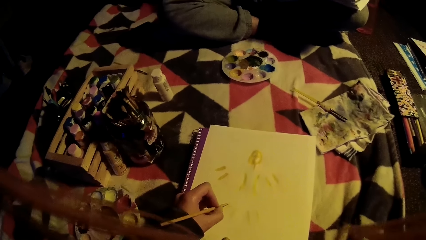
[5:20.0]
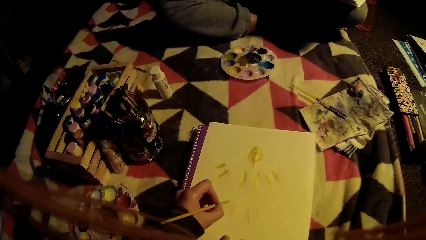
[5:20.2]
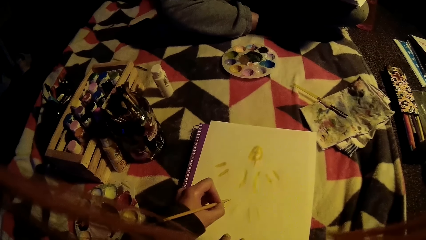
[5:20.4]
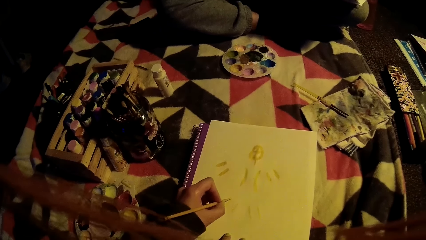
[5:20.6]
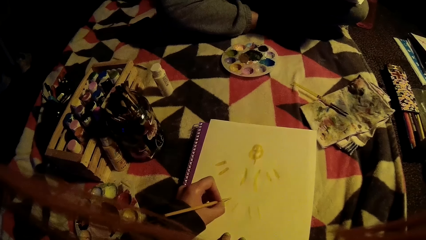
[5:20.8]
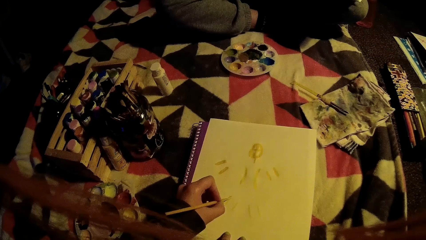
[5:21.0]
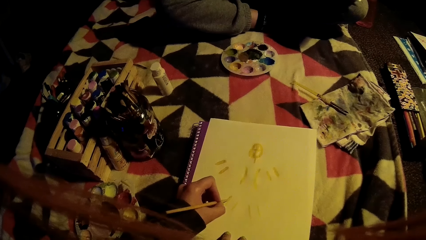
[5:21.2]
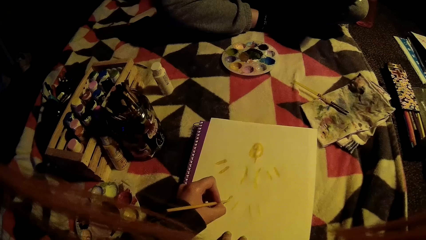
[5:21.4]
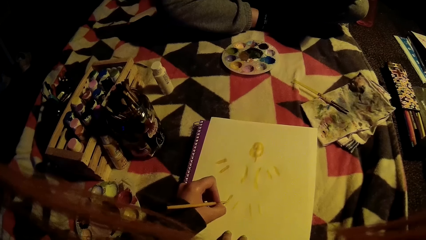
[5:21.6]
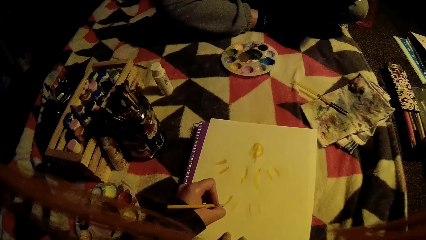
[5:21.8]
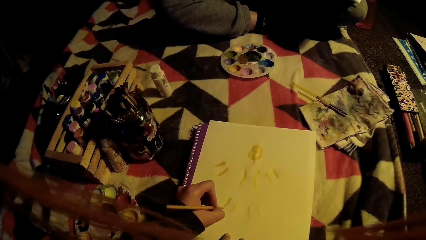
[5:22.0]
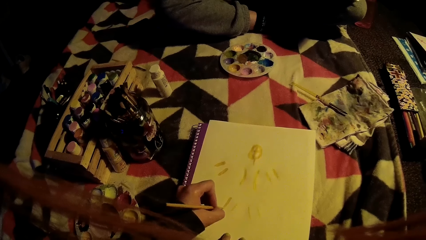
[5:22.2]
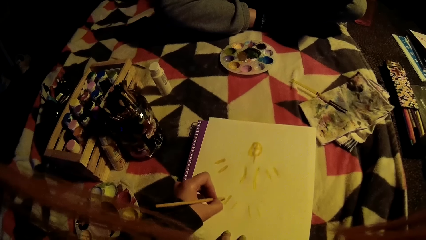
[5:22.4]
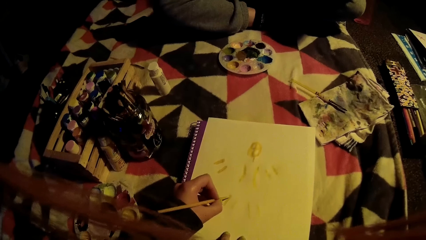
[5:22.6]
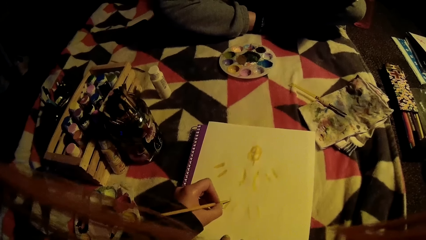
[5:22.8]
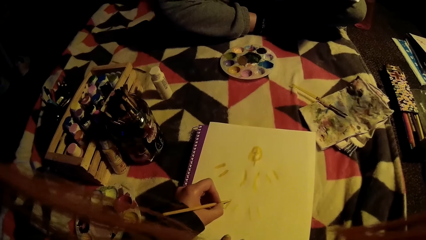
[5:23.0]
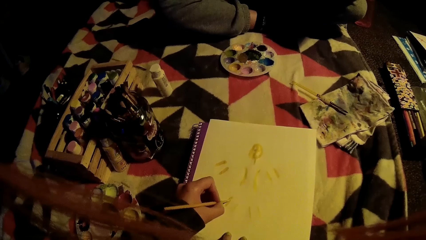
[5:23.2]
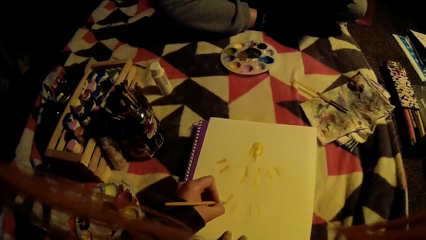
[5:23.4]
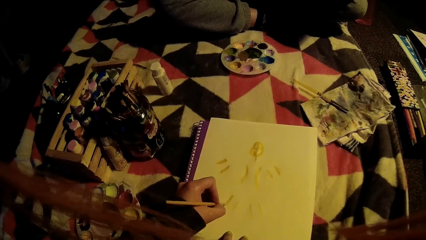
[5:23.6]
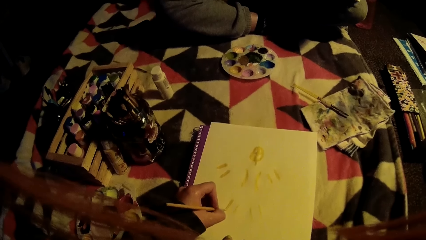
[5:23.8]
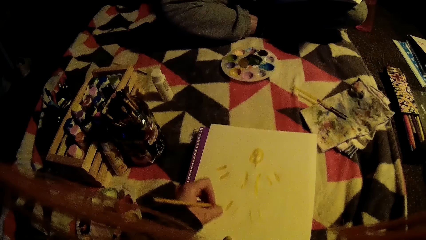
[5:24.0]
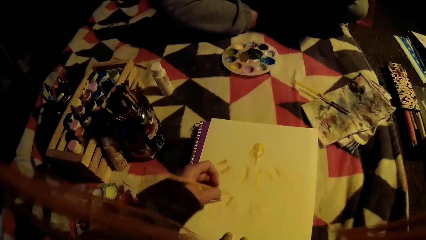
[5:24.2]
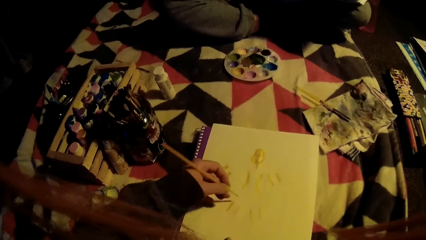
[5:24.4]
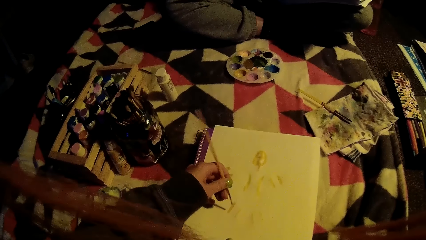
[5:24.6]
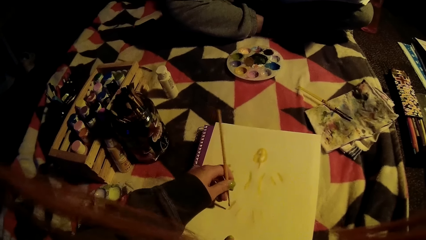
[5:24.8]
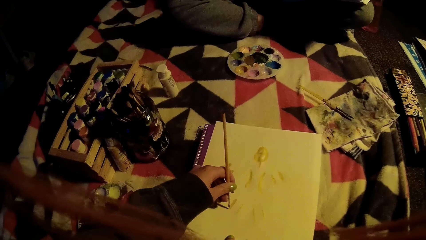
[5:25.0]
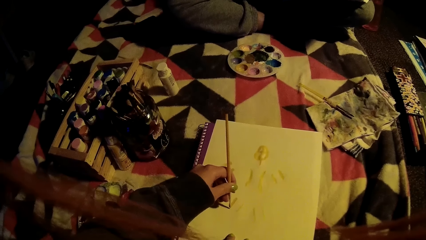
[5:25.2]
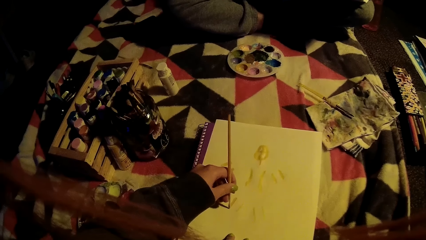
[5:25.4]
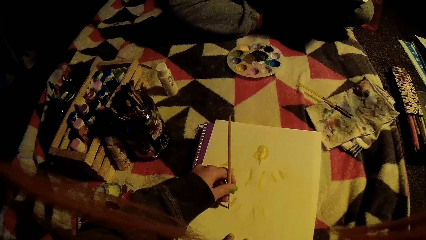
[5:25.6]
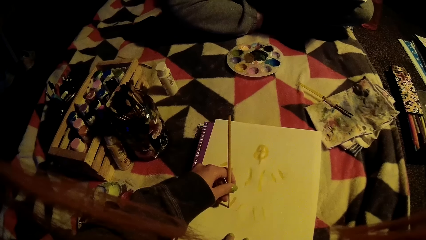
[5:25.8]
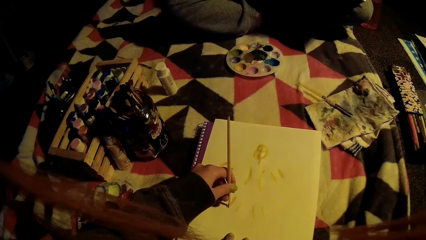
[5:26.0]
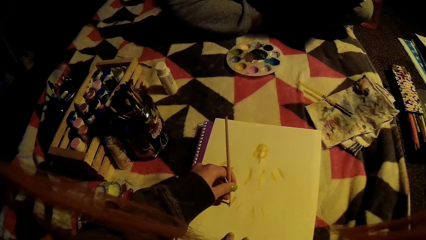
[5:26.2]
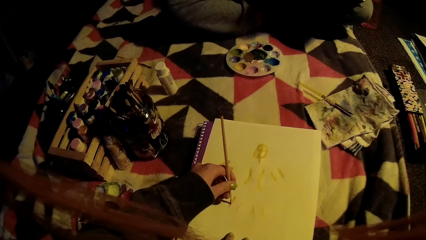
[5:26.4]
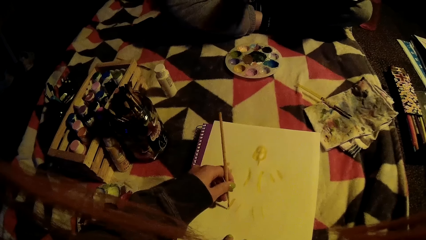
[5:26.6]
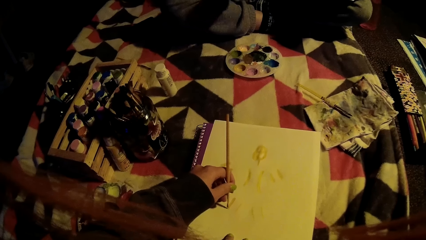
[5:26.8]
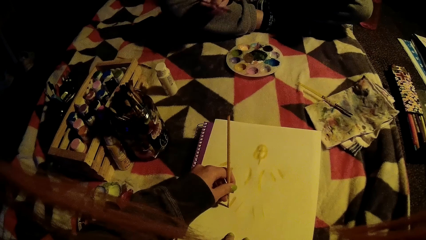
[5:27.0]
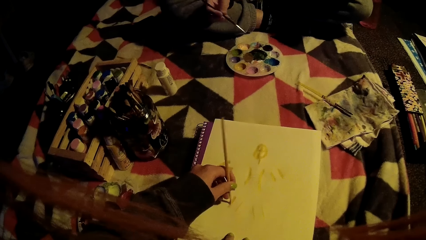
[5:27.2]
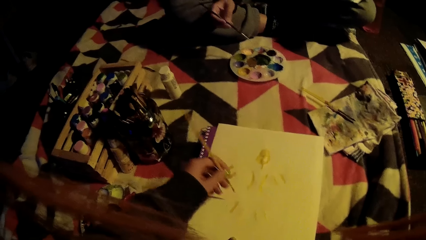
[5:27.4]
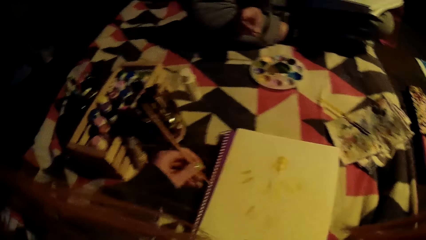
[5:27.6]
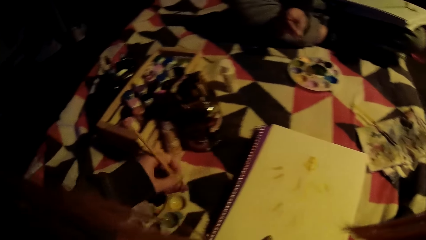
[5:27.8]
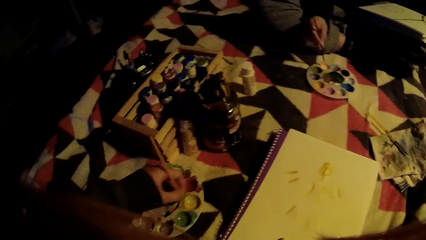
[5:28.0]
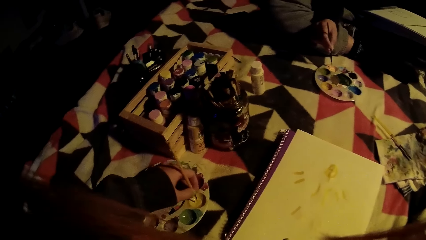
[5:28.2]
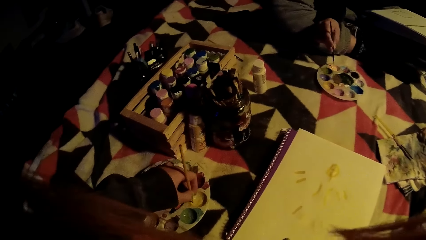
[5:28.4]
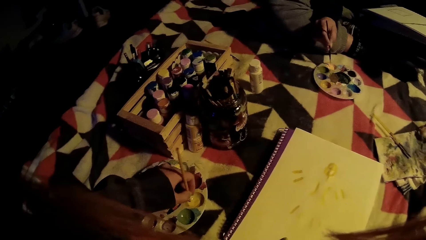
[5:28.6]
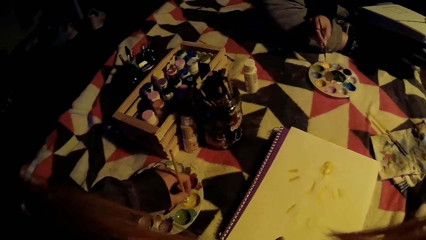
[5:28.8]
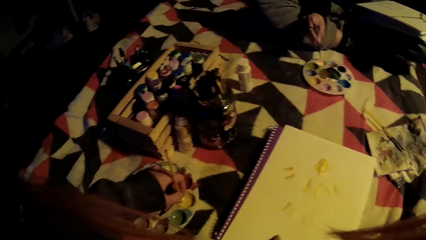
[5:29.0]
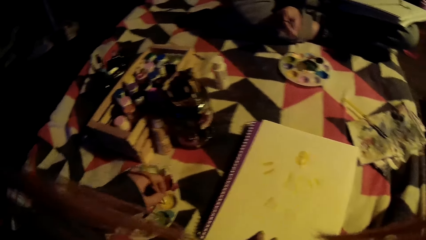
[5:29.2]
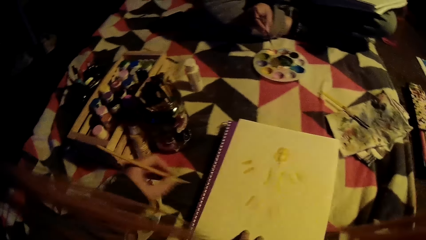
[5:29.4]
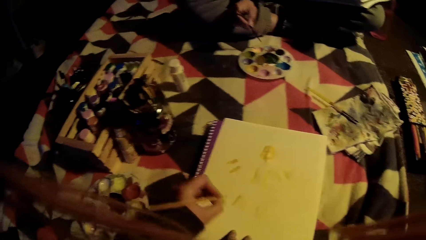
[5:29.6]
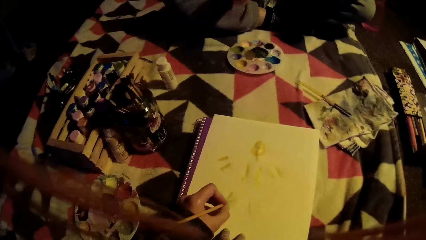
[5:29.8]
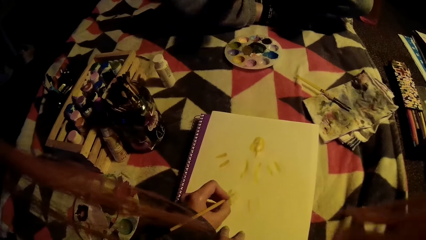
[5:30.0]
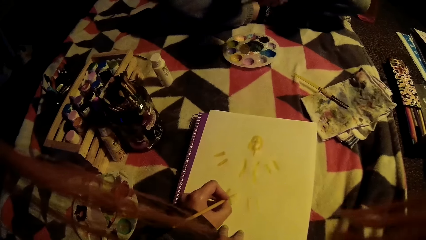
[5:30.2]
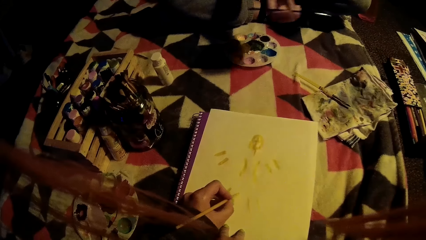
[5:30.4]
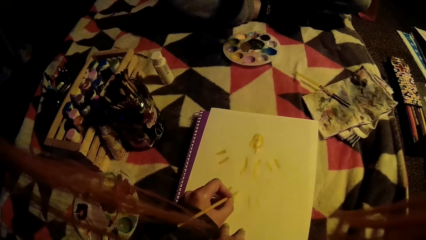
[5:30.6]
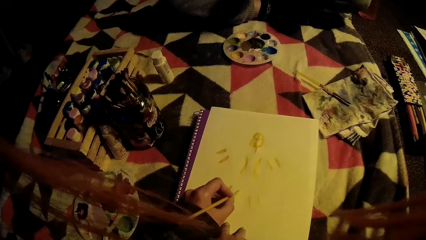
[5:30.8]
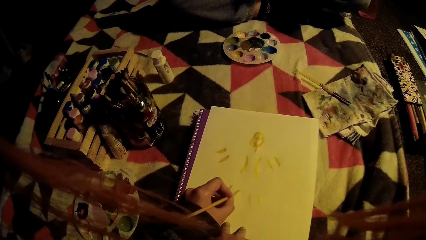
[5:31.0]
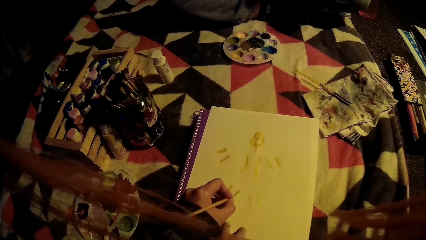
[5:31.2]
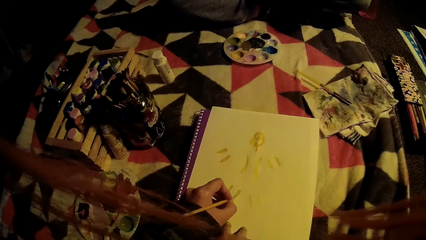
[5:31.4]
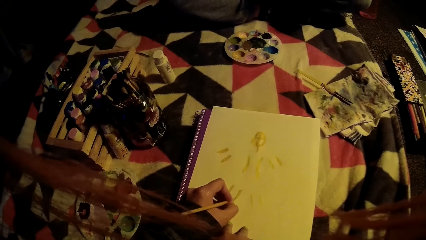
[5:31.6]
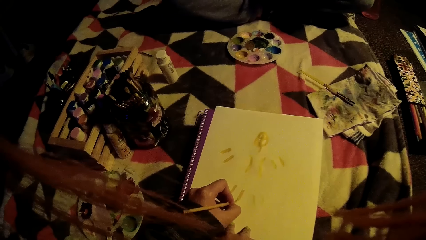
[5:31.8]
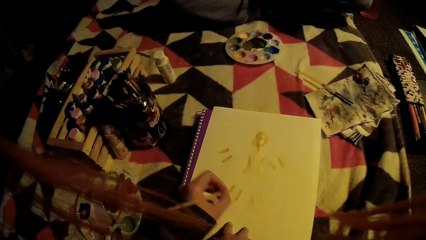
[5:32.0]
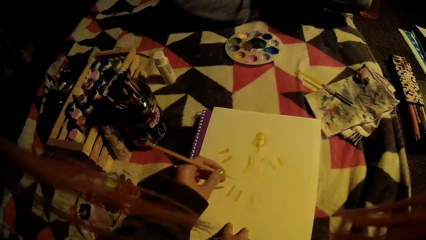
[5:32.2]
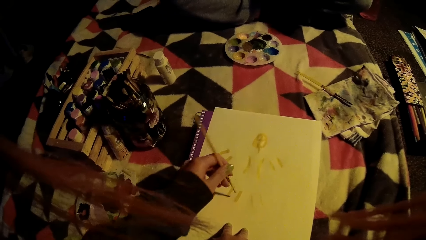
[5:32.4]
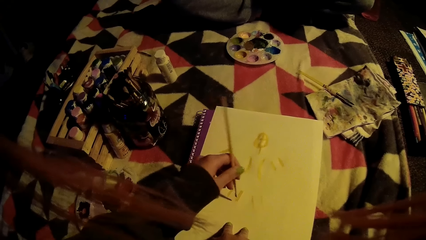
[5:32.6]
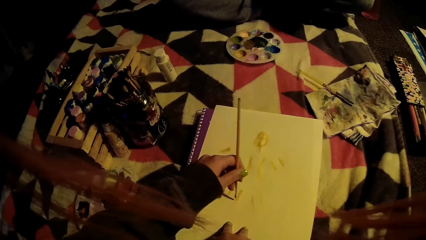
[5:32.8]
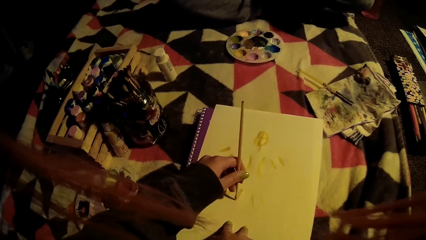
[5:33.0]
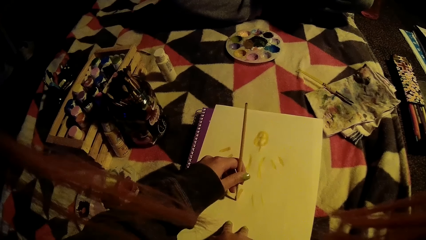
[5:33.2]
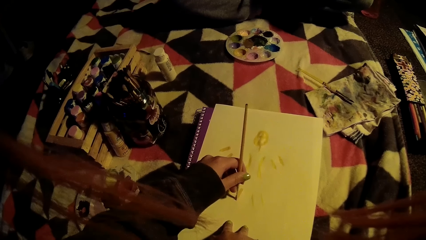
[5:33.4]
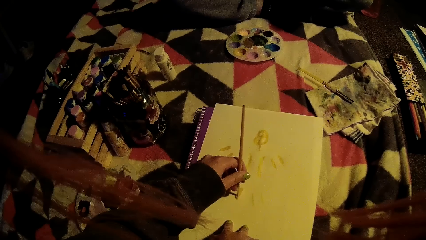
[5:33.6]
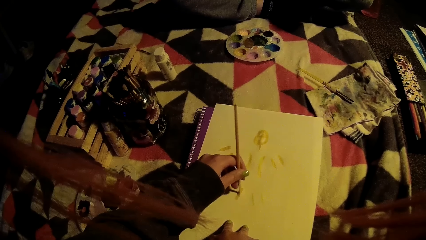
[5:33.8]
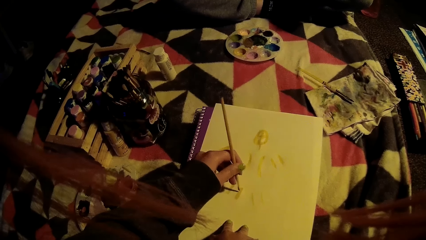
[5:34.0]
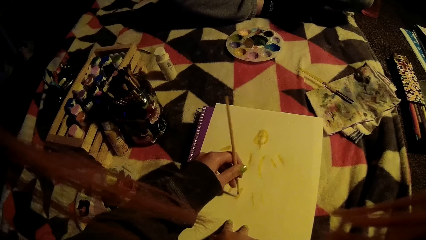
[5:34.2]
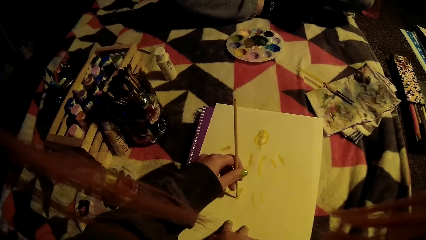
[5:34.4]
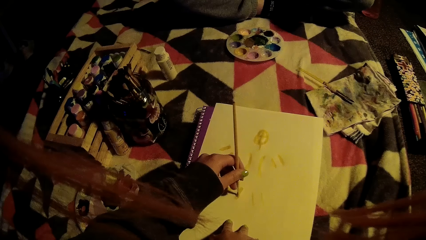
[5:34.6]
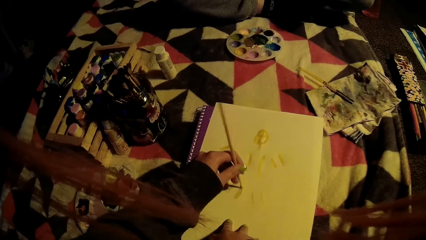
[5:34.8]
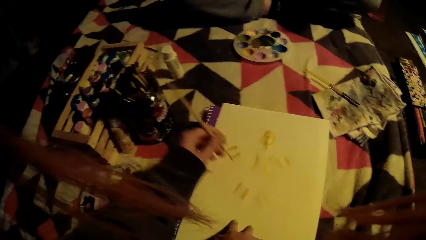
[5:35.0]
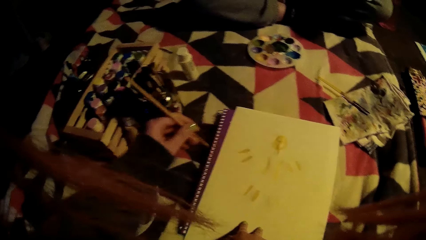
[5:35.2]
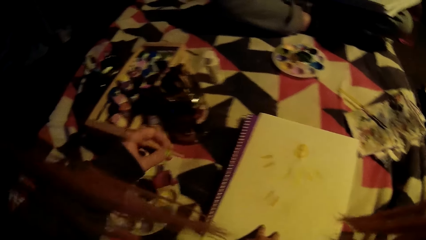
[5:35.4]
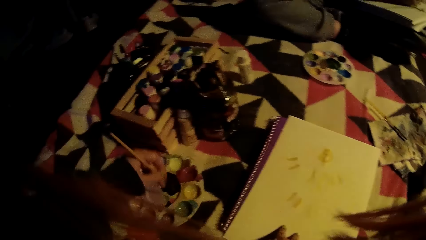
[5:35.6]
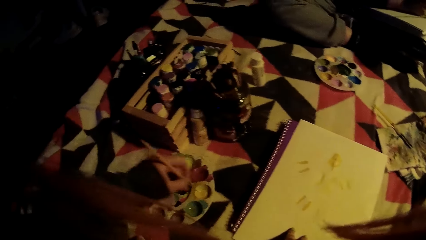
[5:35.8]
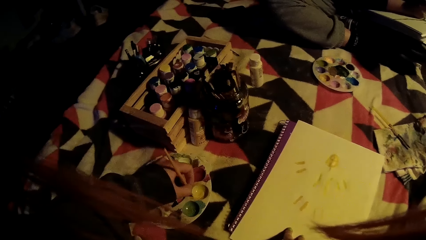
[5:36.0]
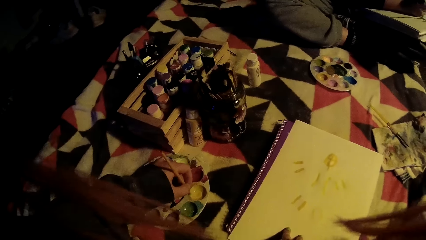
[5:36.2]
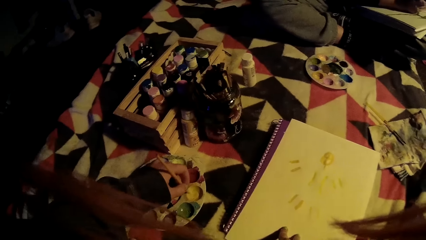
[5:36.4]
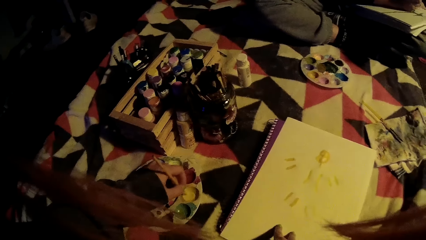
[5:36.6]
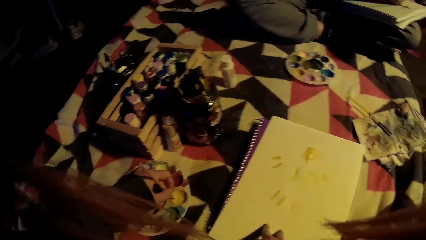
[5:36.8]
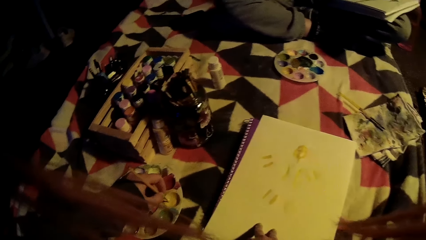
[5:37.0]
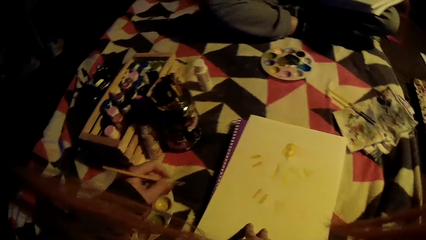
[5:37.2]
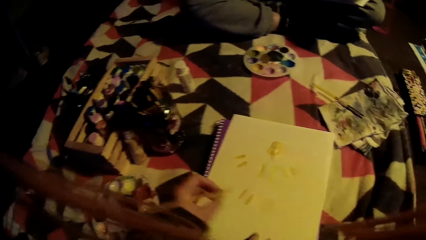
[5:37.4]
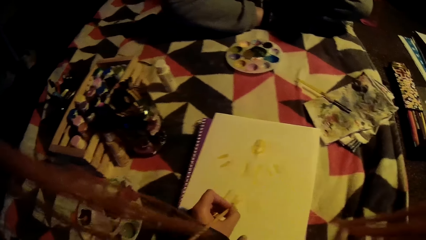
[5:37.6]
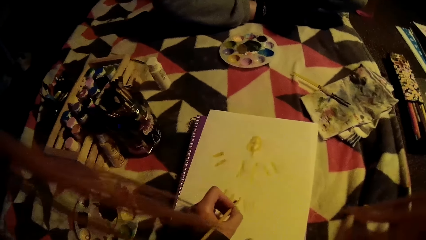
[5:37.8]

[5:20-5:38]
The camera wearer paints on the art book with the paint brush. They dip the paint brush in the paint. They paint on the art book with the paint brush. They hold the paint brush. They dip the paint brush in the paint.
